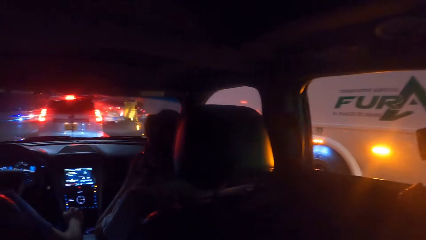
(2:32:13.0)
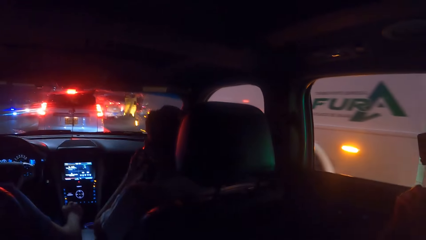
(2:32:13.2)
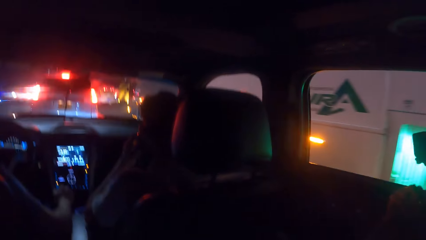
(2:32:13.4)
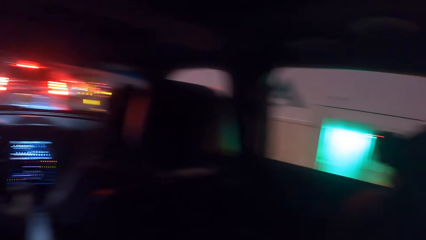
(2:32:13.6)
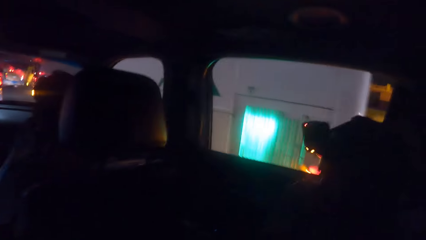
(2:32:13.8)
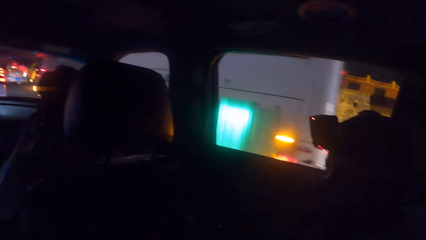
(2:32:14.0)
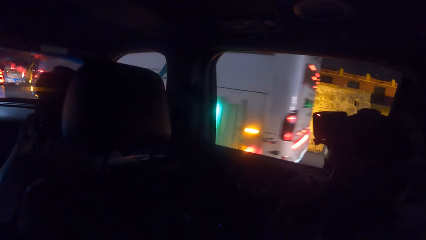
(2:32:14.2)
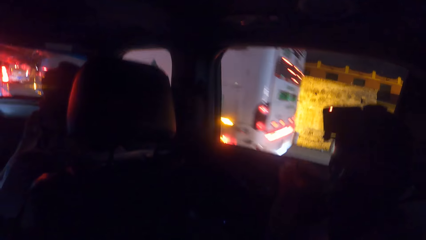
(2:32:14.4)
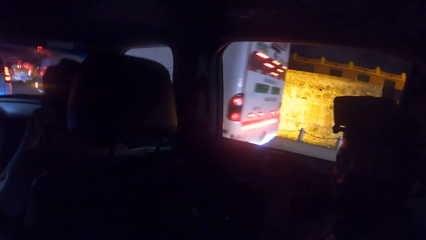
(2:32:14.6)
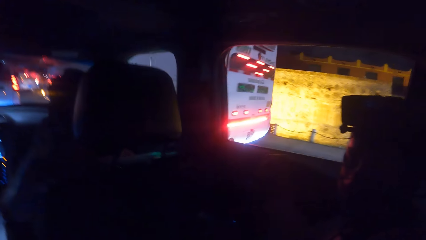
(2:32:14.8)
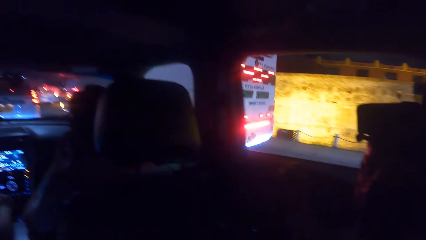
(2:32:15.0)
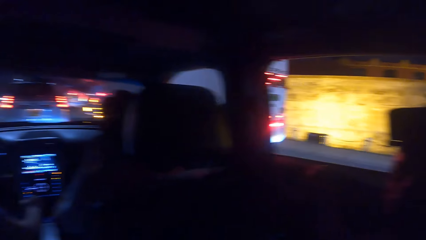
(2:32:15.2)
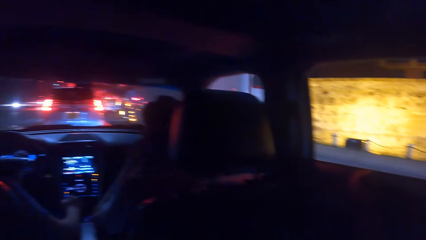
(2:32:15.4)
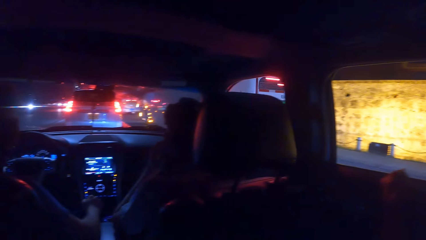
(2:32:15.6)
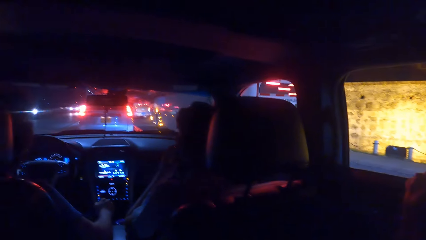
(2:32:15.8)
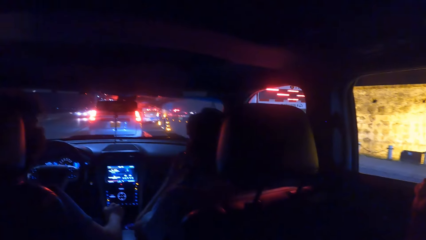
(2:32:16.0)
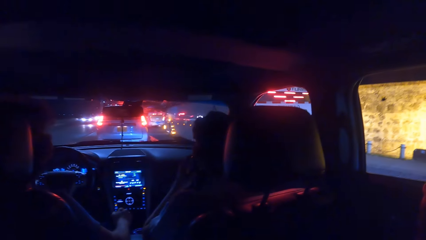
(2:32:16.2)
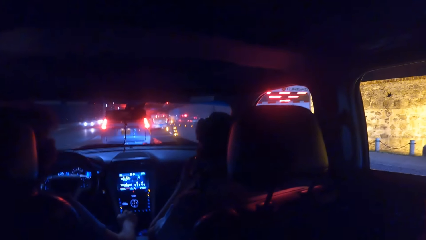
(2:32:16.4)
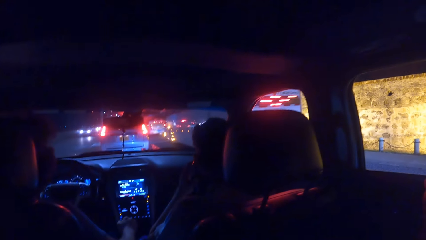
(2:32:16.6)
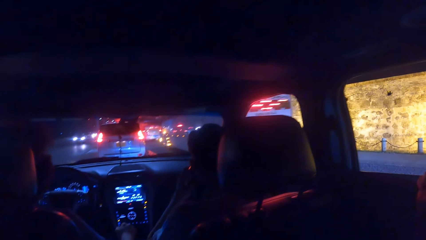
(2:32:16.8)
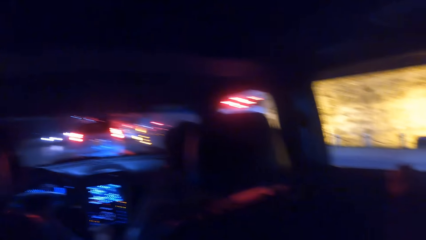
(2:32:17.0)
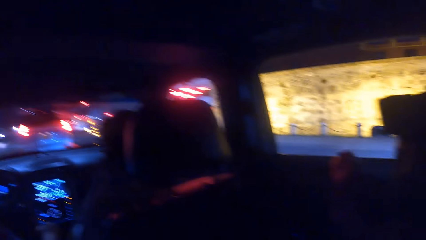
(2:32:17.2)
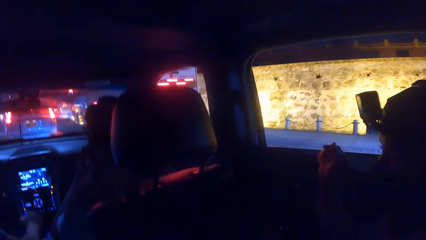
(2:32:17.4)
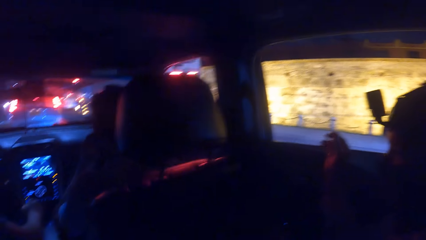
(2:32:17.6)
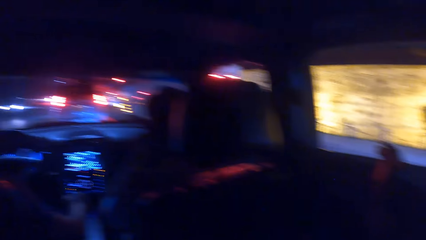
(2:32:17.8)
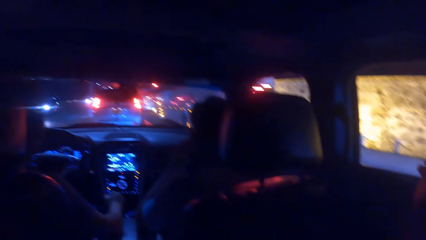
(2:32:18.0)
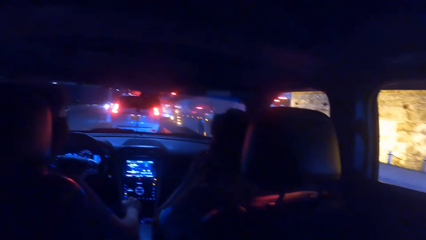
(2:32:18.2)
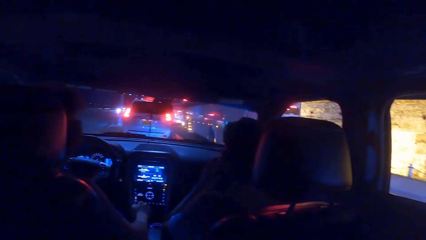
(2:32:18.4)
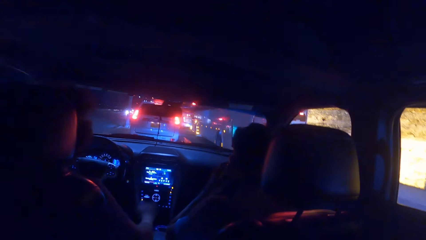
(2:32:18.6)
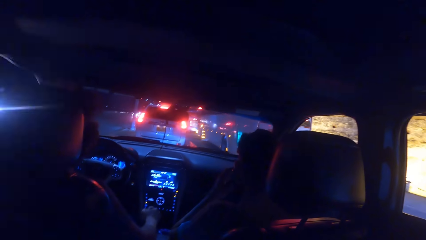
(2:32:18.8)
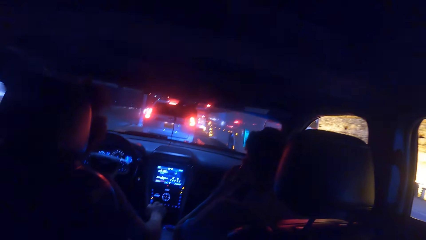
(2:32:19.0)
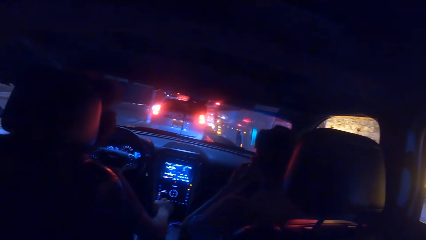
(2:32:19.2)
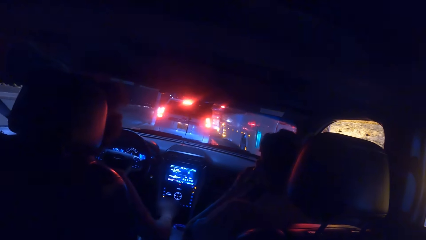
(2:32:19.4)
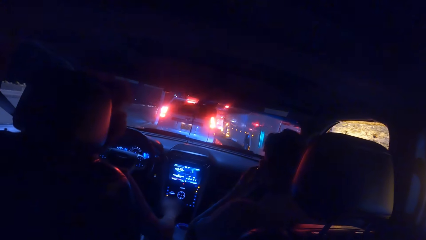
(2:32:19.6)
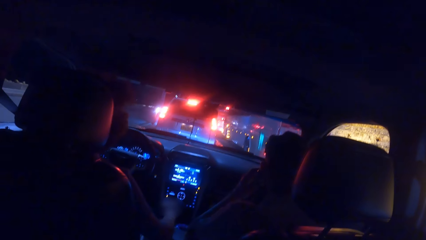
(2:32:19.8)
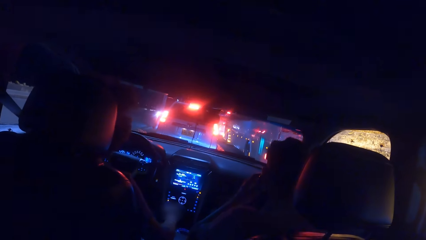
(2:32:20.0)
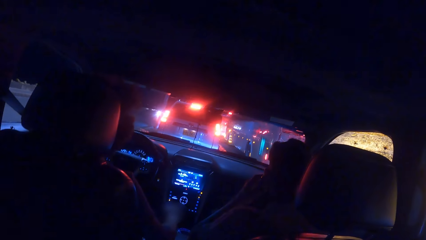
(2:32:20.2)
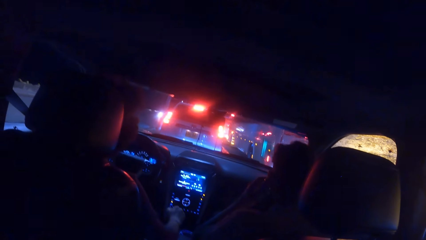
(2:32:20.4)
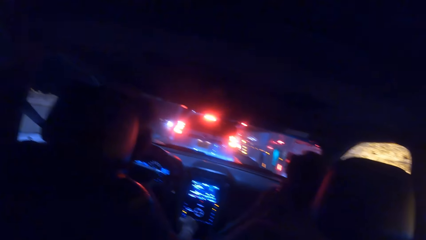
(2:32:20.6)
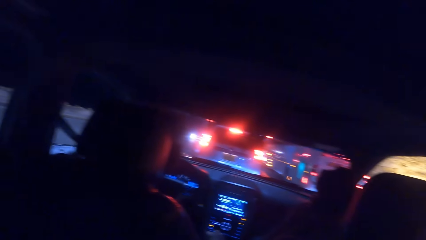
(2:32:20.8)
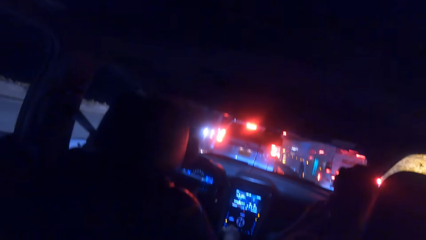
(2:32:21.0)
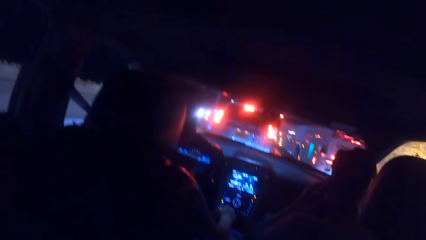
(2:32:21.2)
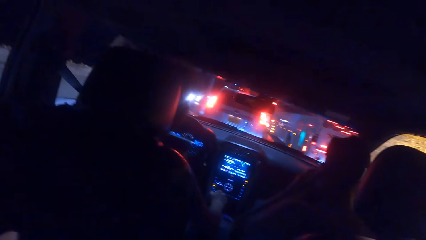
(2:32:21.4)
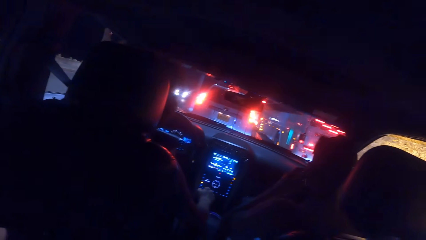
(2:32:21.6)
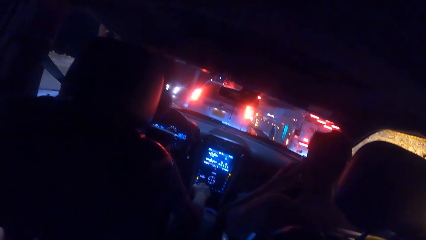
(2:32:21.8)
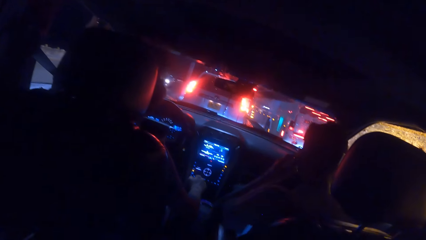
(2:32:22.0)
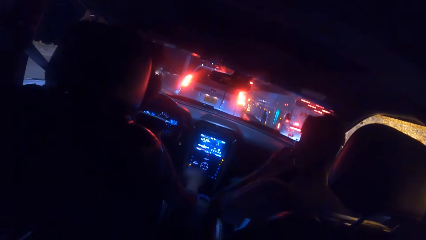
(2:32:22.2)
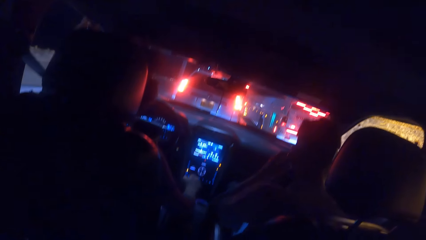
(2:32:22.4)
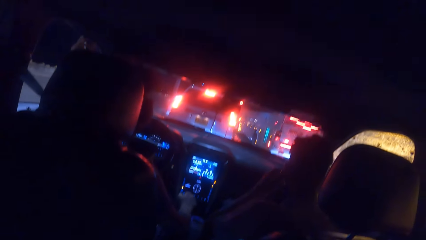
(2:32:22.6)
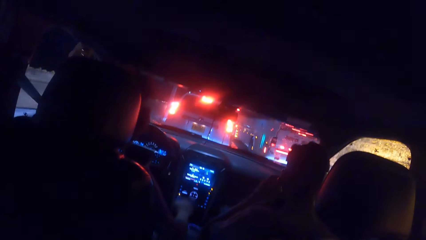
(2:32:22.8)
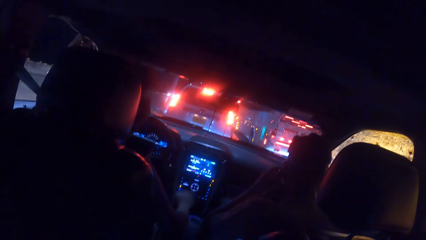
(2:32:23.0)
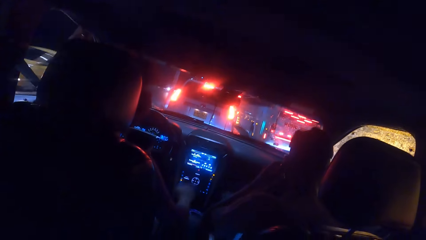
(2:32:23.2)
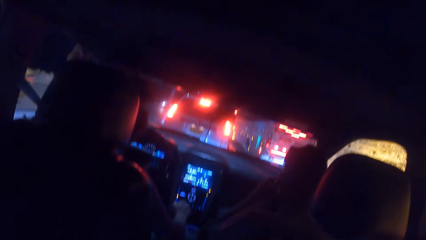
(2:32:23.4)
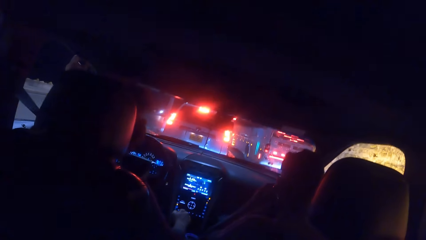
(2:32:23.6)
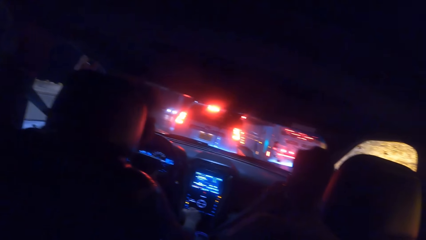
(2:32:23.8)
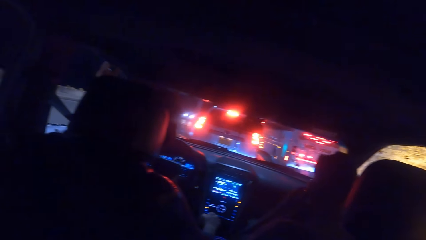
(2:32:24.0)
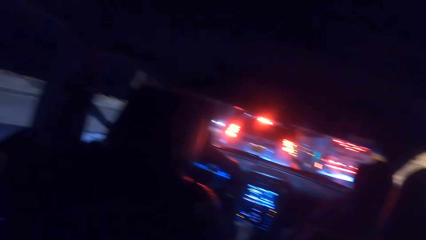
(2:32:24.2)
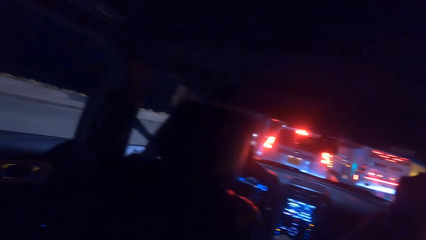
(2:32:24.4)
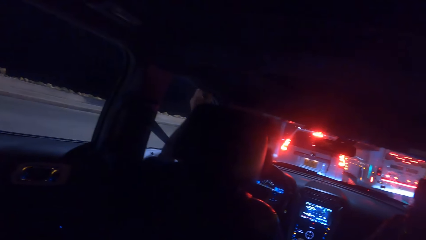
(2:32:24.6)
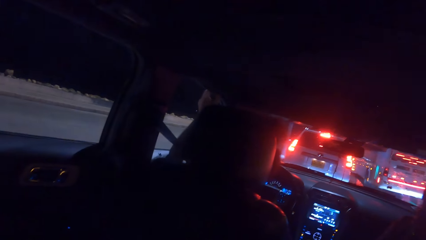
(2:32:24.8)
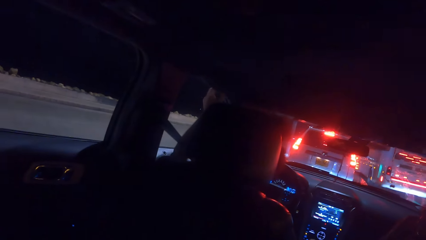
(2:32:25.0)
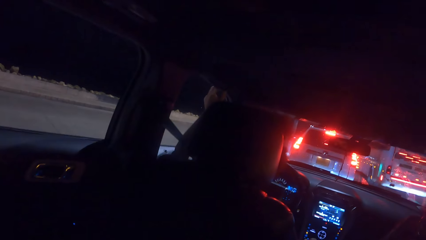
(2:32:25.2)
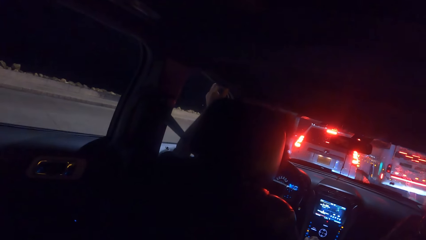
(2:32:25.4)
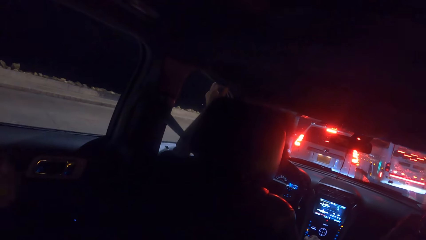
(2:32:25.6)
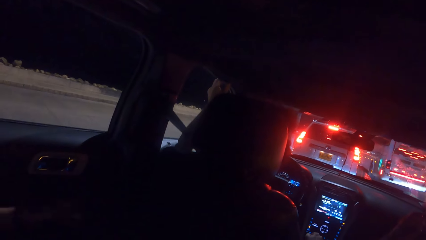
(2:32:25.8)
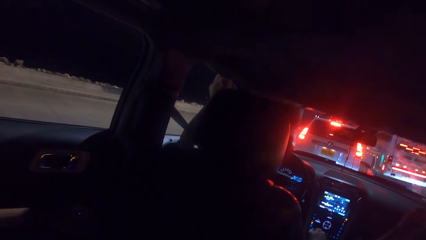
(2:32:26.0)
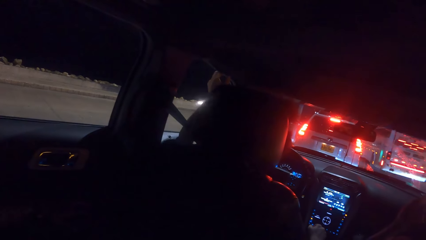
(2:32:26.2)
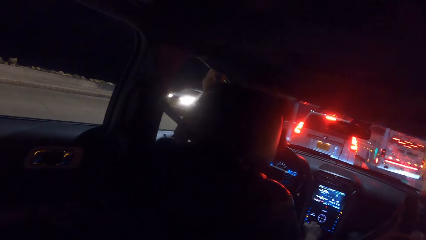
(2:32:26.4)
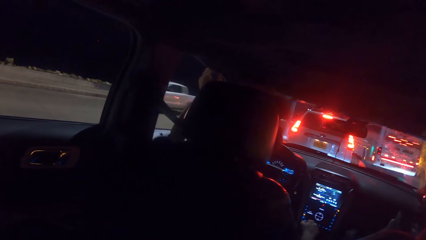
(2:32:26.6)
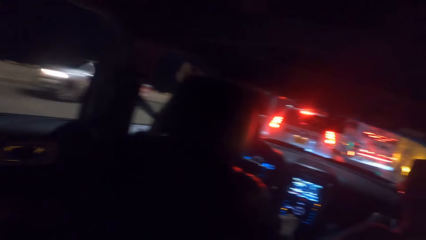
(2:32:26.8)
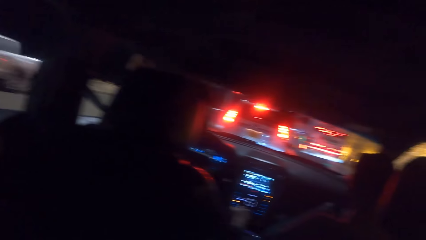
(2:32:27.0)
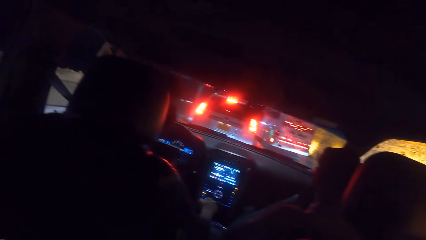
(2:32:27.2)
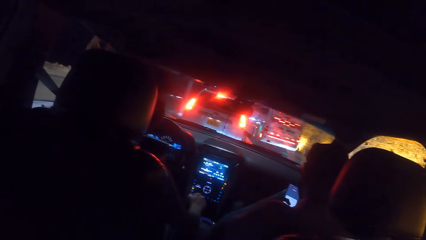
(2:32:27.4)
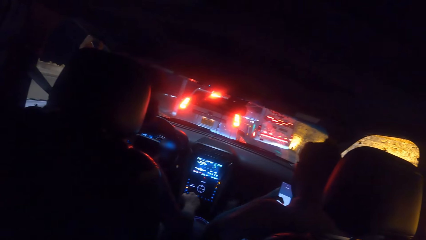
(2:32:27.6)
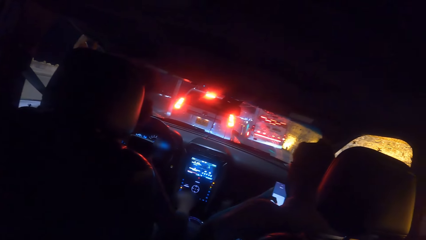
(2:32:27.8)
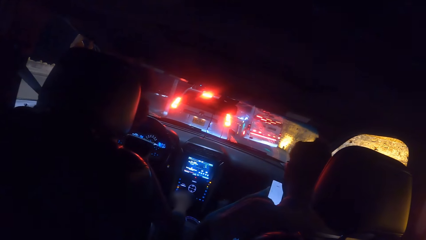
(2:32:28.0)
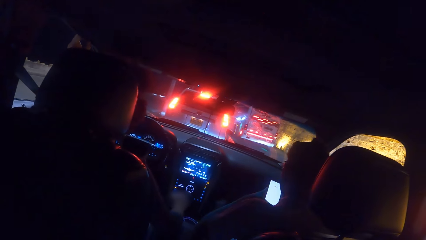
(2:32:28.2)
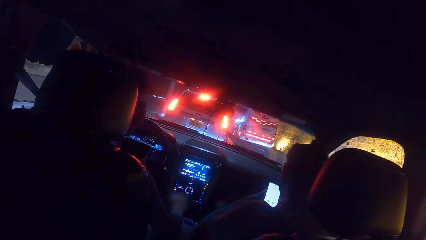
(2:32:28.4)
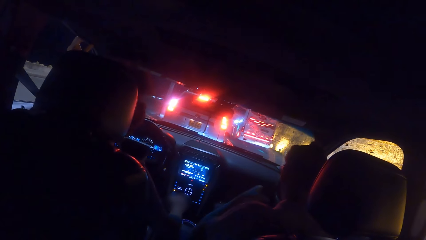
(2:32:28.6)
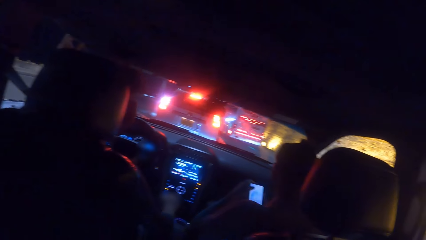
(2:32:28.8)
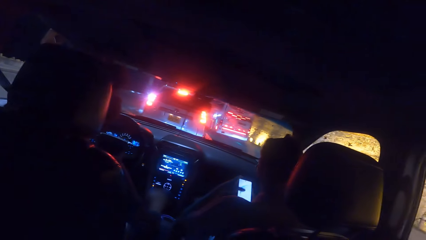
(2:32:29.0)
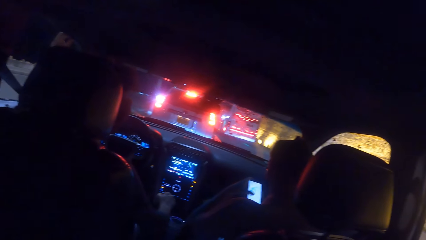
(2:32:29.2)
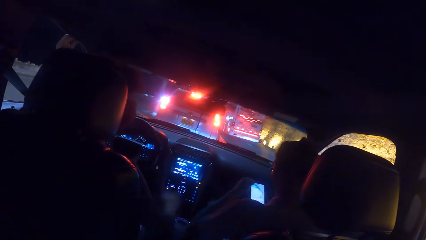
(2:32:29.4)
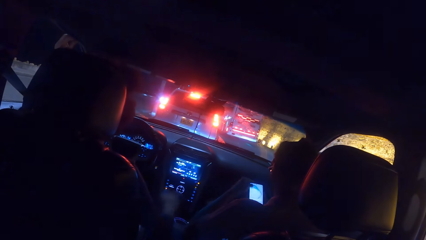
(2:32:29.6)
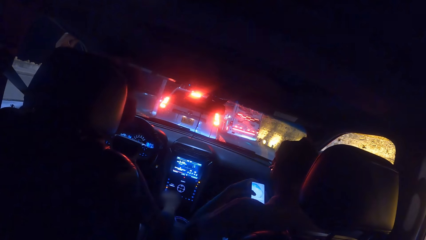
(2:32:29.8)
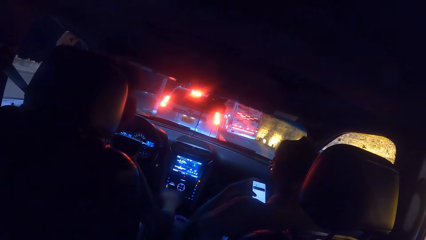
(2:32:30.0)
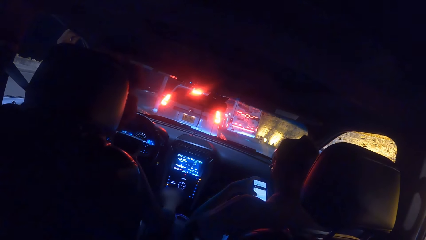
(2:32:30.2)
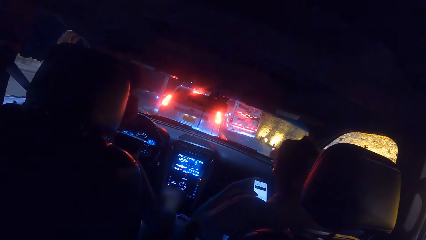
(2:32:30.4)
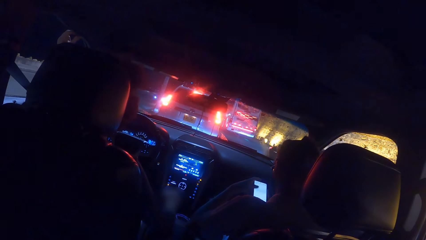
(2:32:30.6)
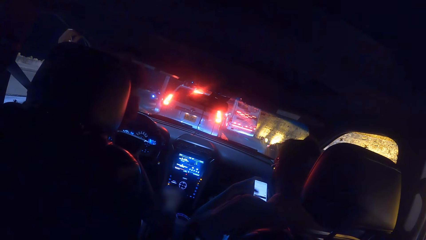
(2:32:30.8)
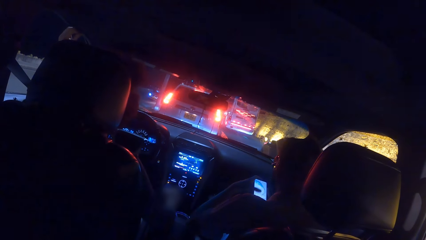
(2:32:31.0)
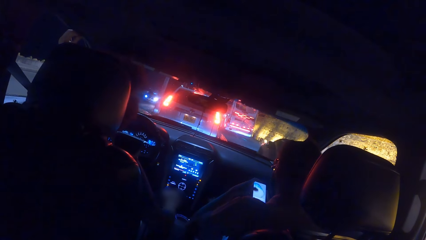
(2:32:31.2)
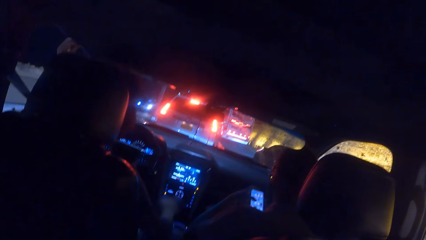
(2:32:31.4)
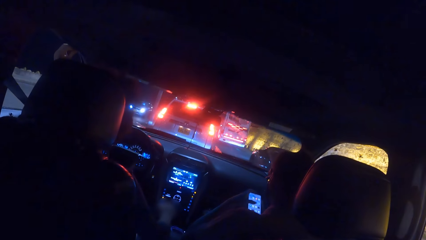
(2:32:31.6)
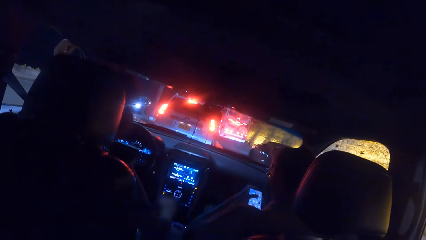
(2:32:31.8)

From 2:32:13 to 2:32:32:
The camera wearer looks around the car. The man operates a phone with both hands.
